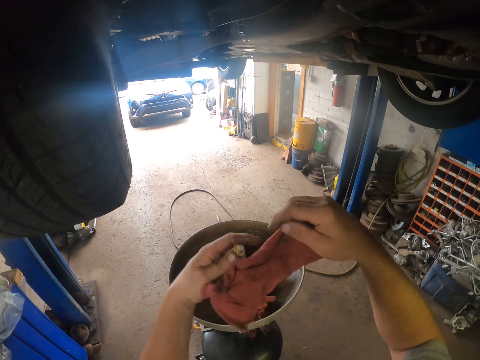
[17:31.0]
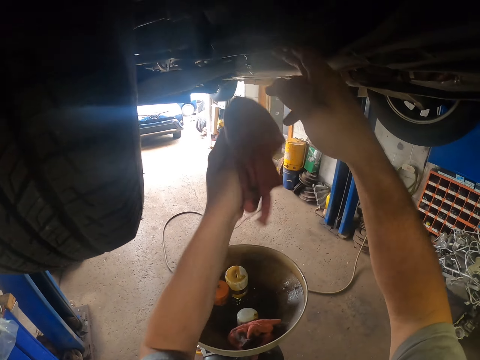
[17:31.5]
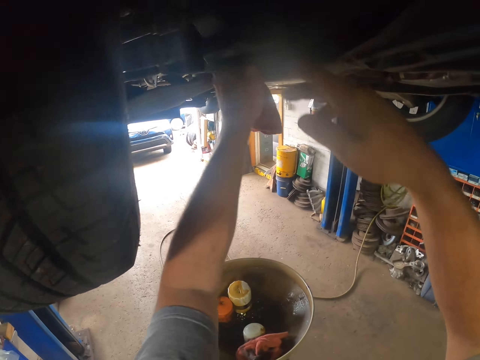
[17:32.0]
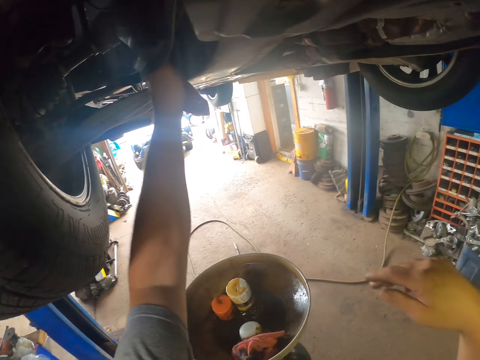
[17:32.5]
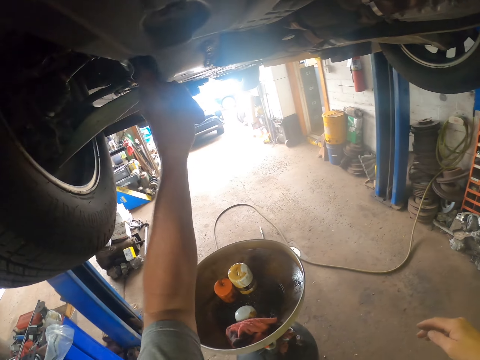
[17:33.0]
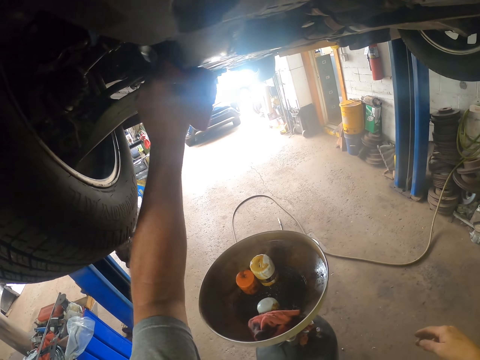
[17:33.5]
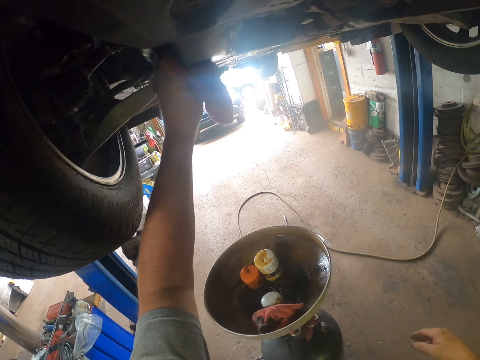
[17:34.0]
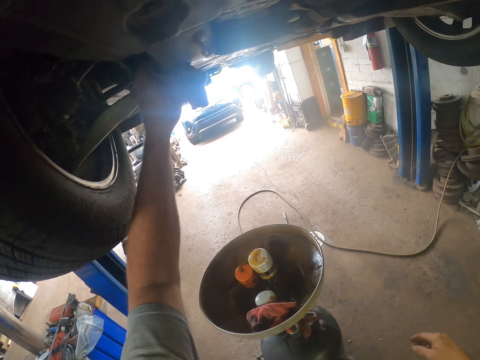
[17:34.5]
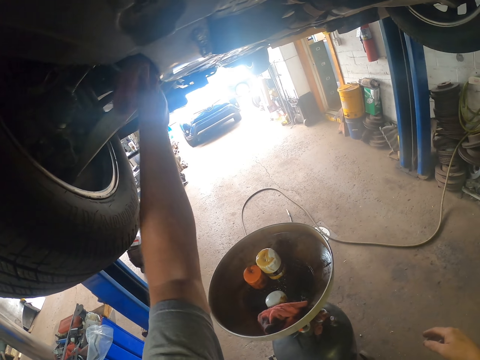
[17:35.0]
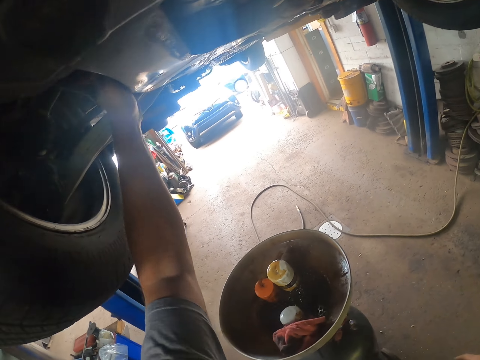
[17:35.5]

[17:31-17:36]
The camera wearer wipes the hands using a piece of cloth. He wipes the car with the towel with his left hand.

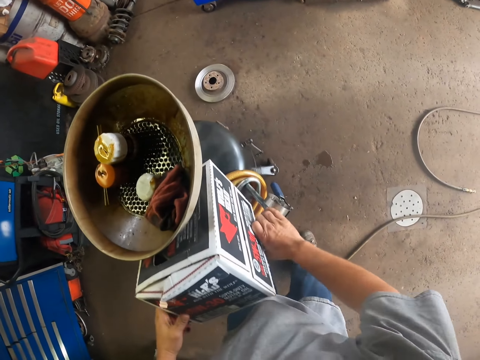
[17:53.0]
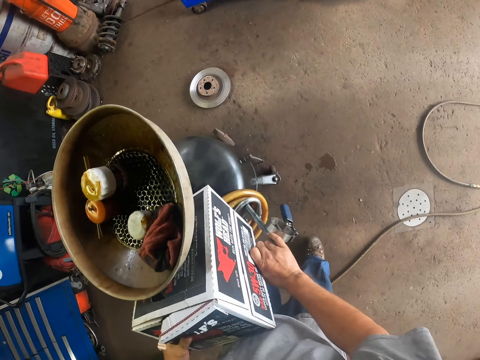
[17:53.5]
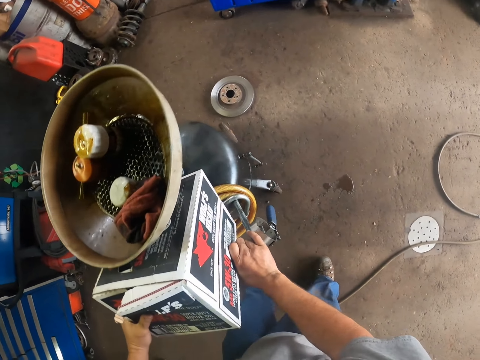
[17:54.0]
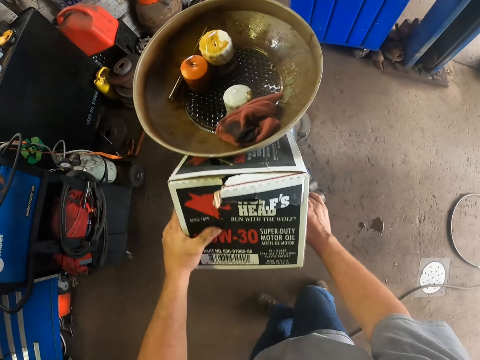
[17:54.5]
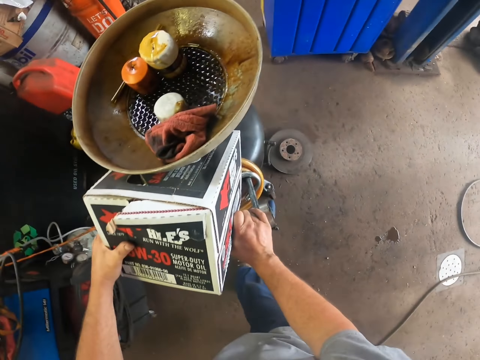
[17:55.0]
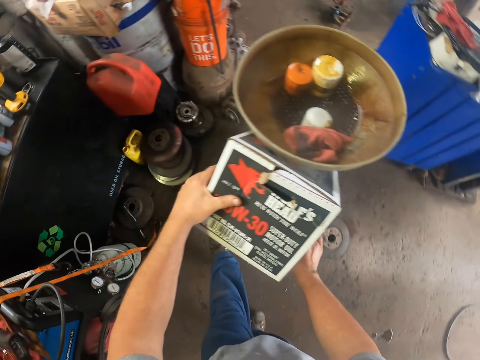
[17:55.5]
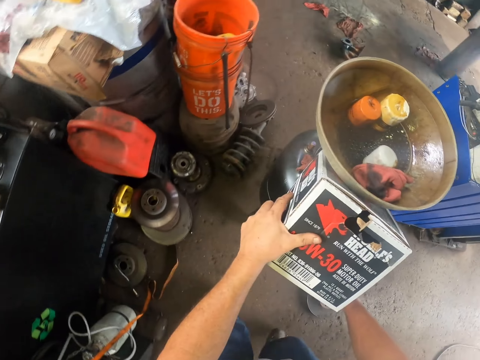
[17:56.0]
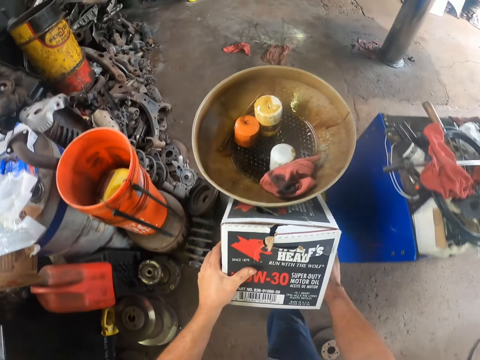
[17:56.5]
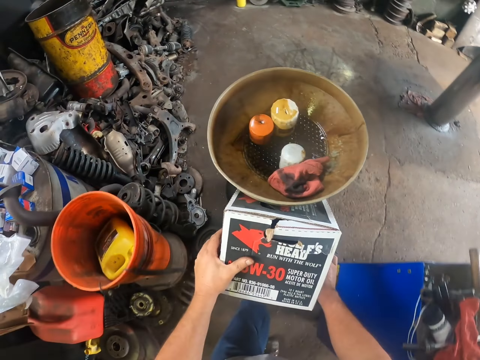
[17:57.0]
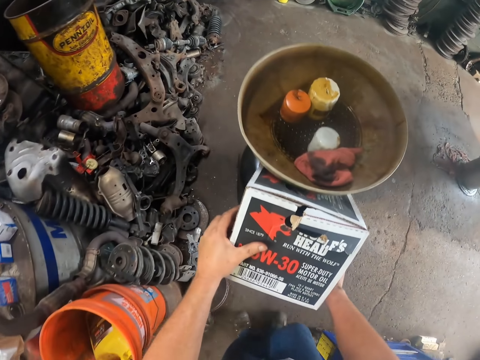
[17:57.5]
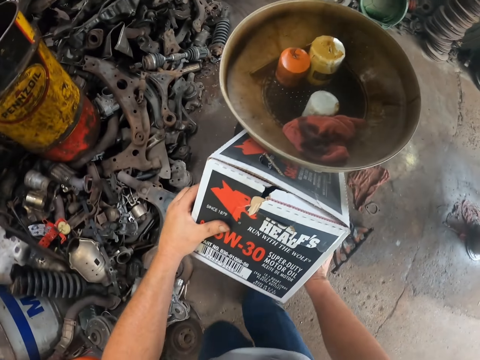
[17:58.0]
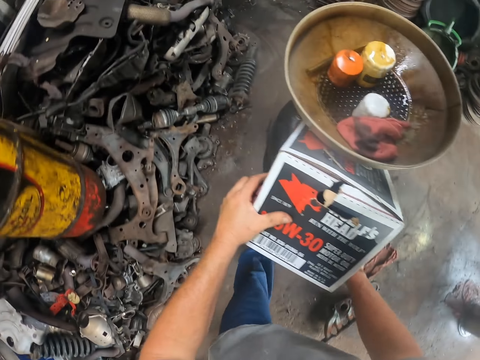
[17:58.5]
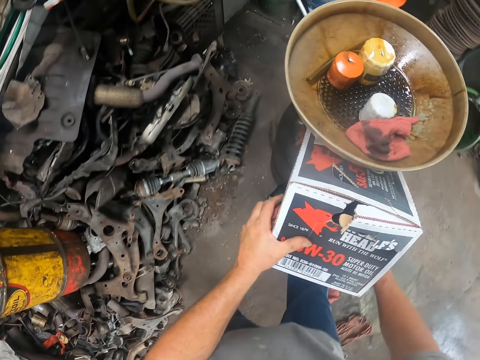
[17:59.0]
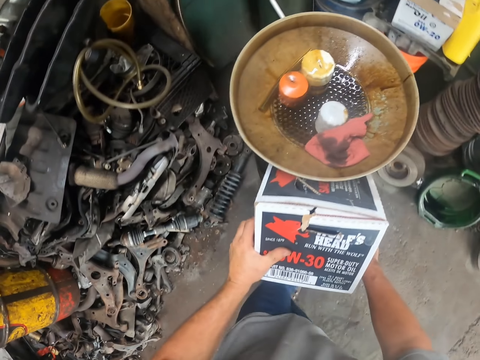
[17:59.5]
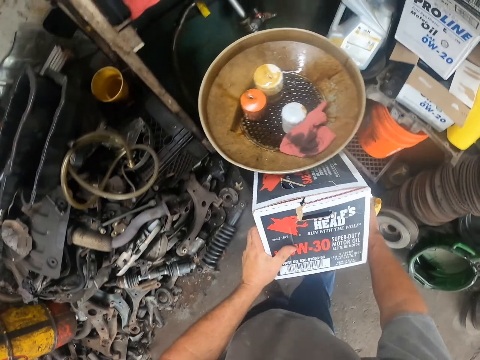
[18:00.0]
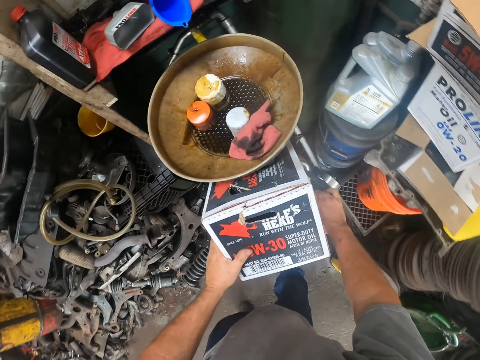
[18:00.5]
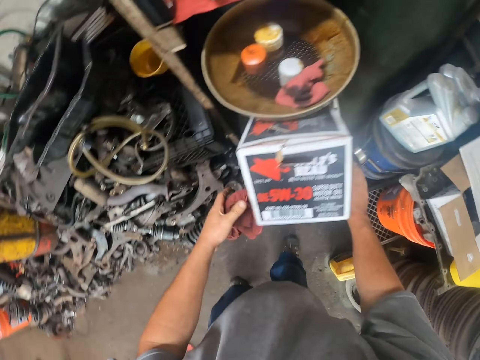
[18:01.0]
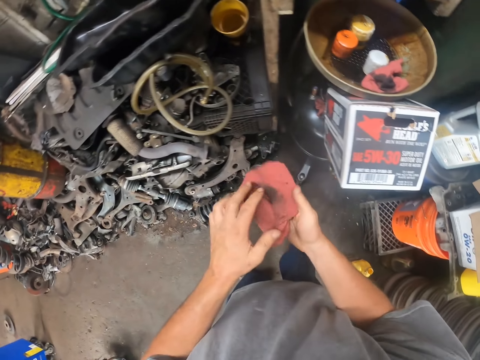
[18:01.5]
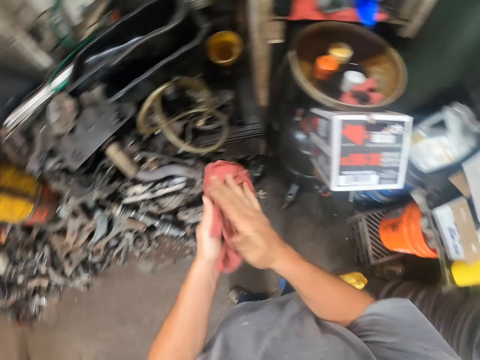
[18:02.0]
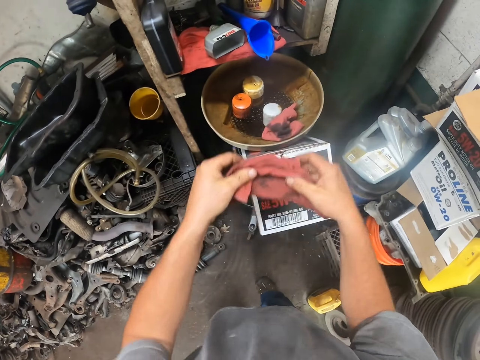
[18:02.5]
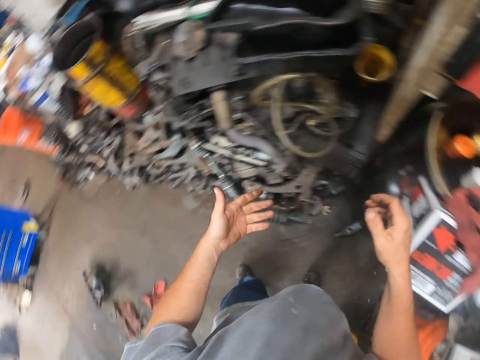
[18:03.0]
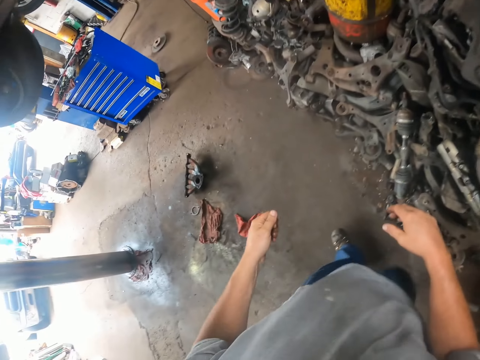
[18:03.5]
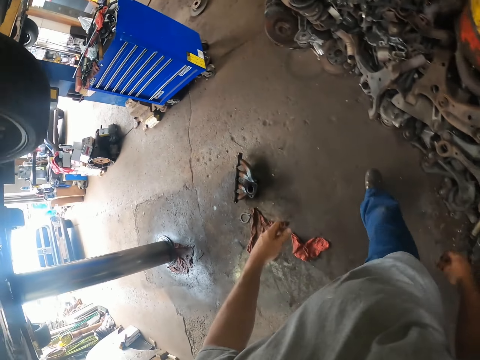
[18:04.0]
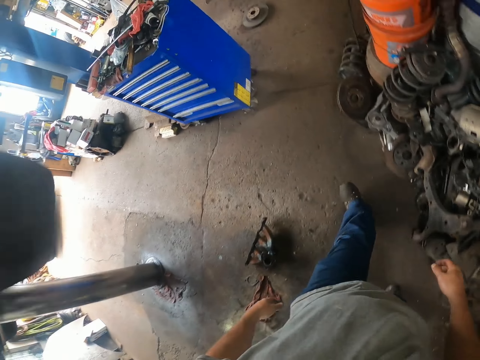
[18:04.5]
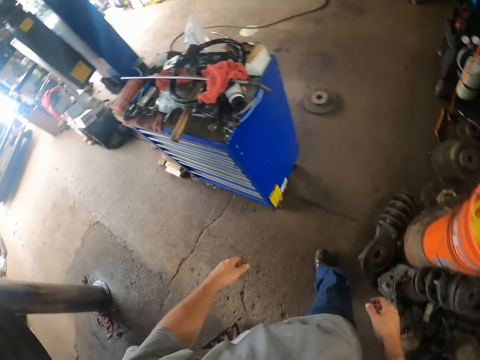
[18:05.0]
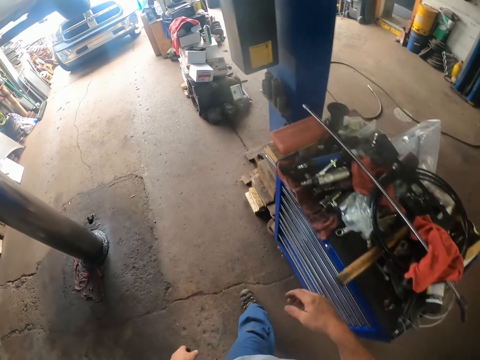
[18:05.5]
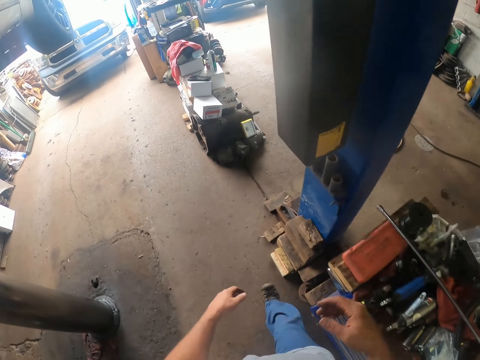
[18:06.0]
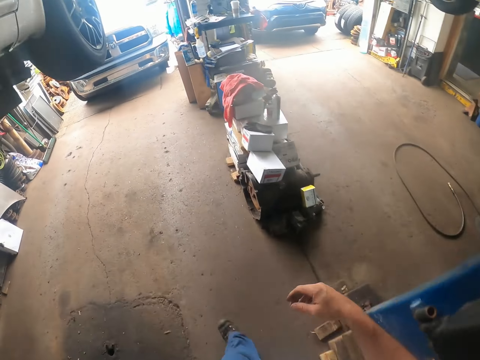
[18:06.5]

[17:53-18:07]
The camera wearer pushes the cart with both hands. He wipes his hands with the towel. He drops the towel on the tray with both hands.

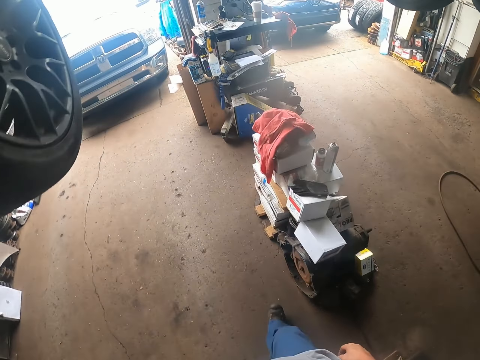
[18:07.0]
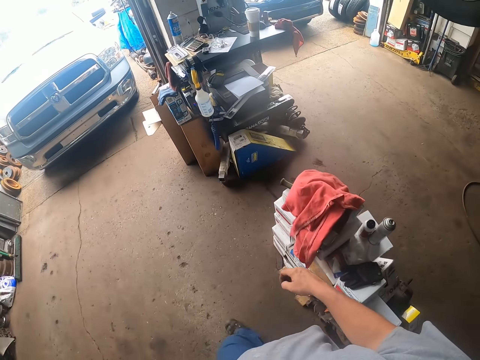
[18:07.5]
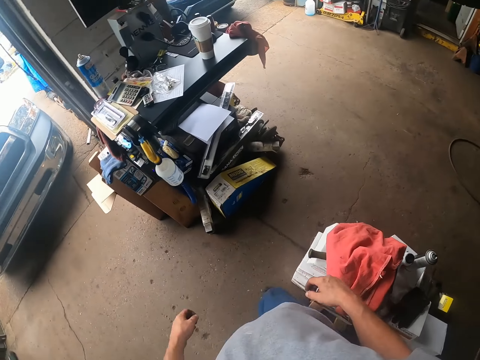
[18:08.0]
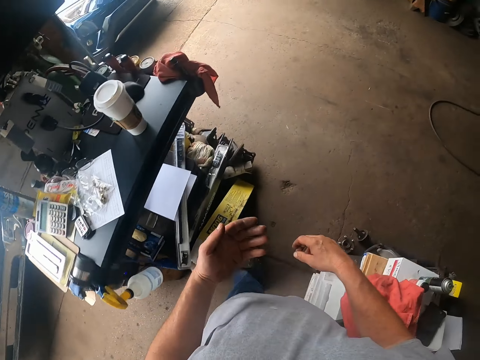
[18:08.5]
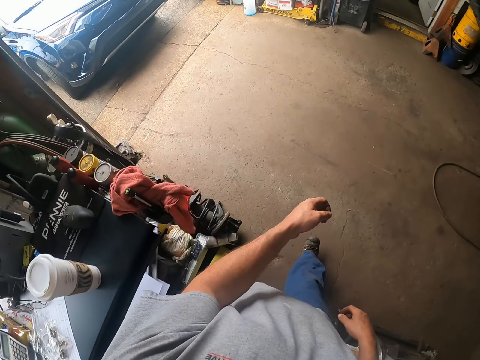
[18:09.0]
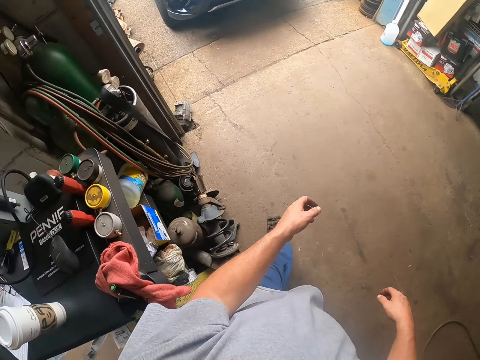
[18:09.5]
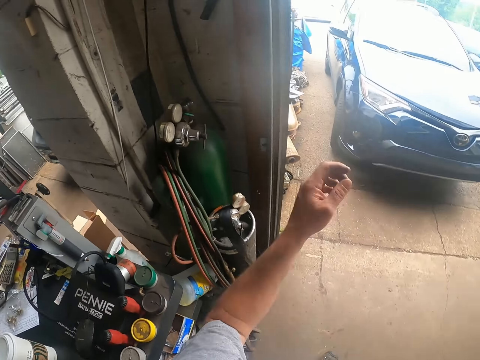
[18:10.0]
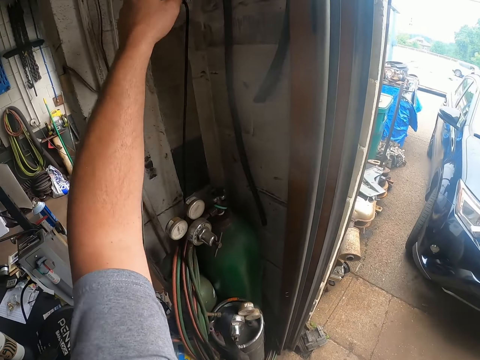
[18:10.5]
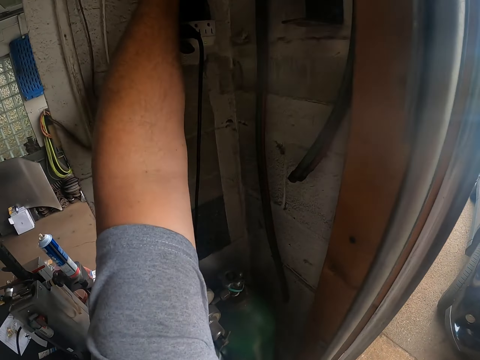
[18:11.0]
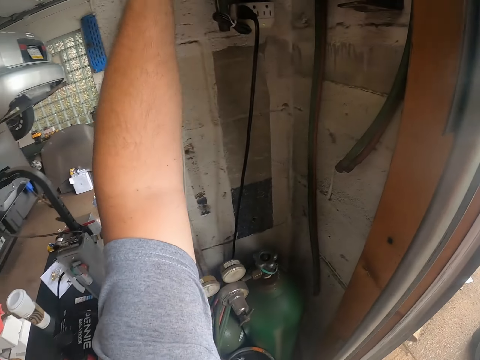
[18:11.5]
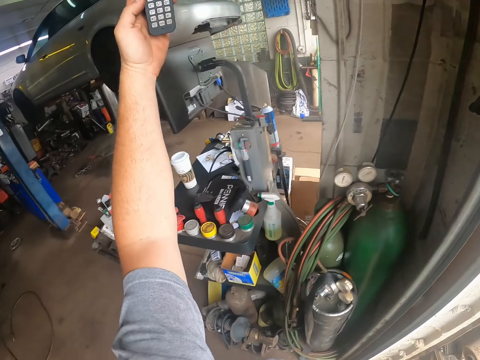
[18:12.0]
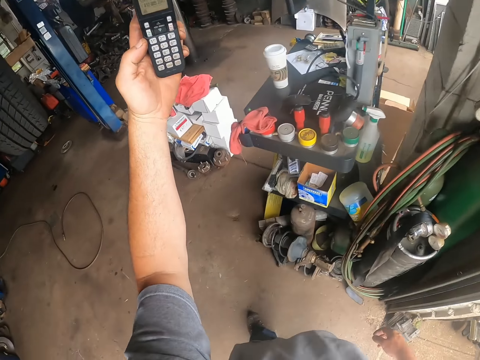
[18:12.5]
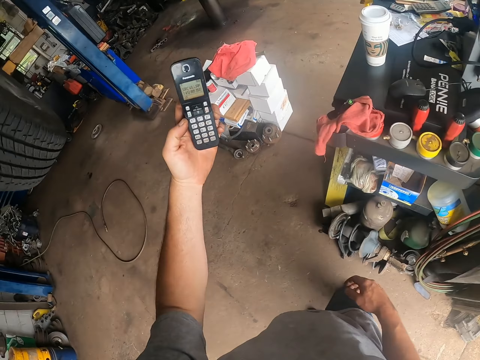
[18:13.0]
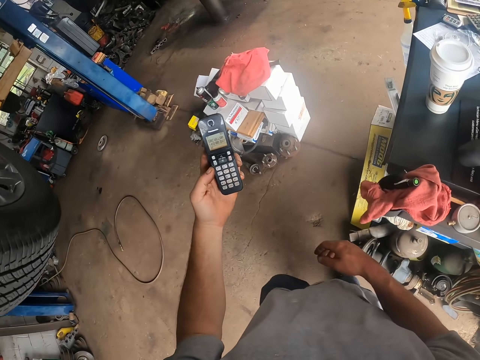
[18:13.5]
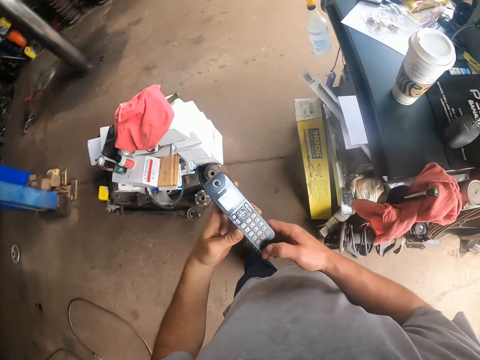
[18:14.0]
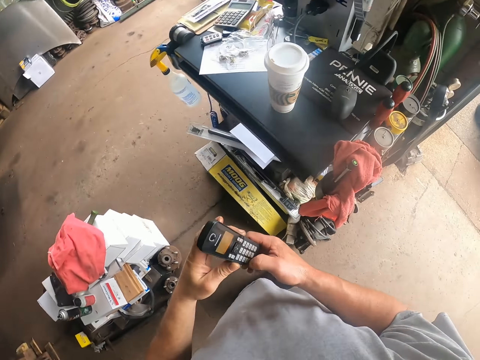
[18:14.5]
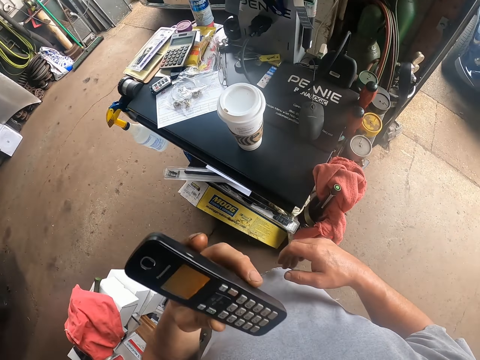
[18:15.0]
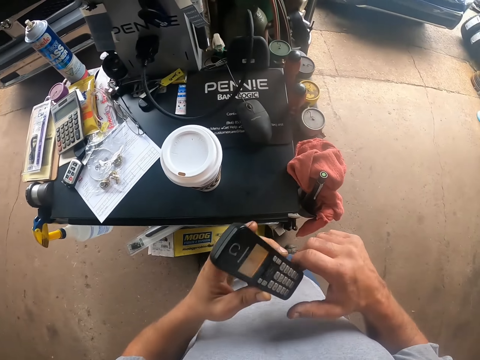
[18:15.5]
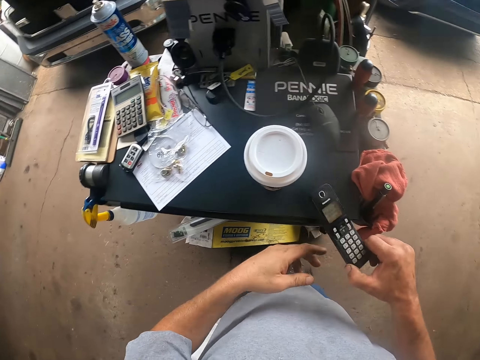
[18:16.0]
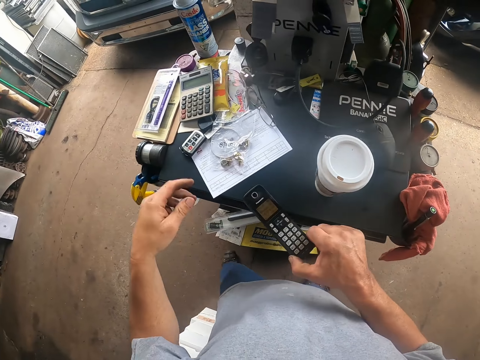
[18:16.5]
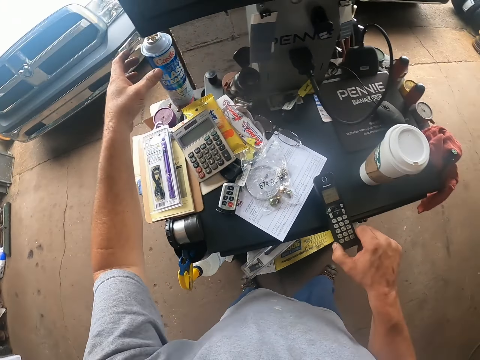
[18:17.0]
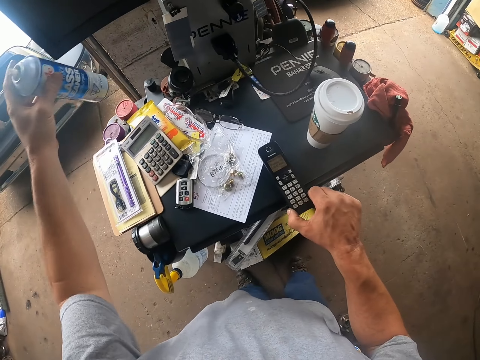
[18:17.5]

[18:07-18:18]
The camera wearer walks. He picks up a phone with his left hand. He looks at the phone. He presses the phone with his right hand. He picks up a spray bottle.
